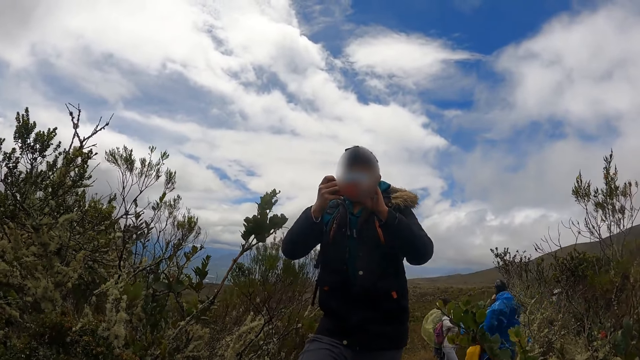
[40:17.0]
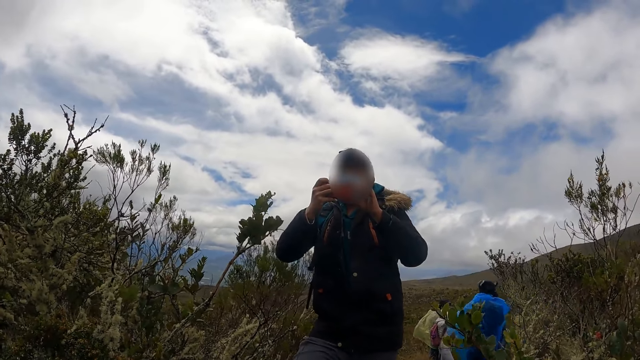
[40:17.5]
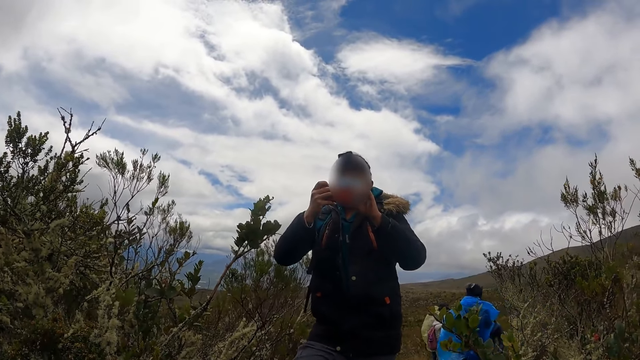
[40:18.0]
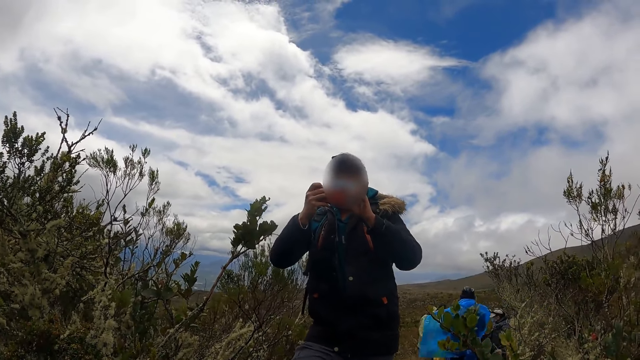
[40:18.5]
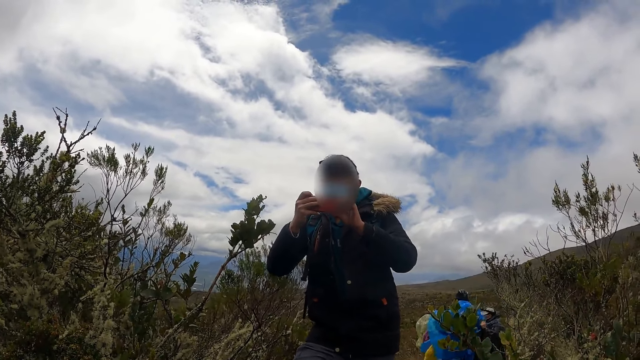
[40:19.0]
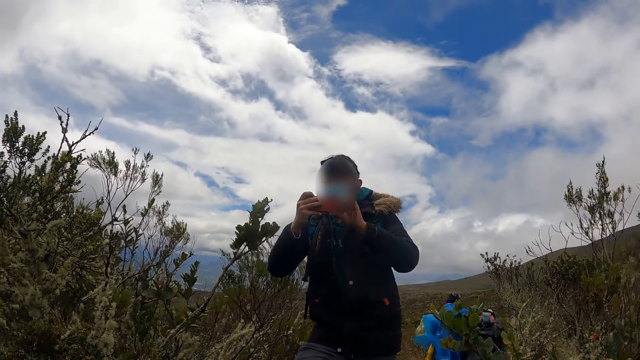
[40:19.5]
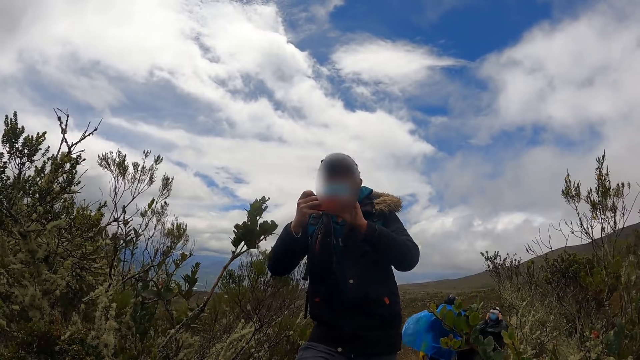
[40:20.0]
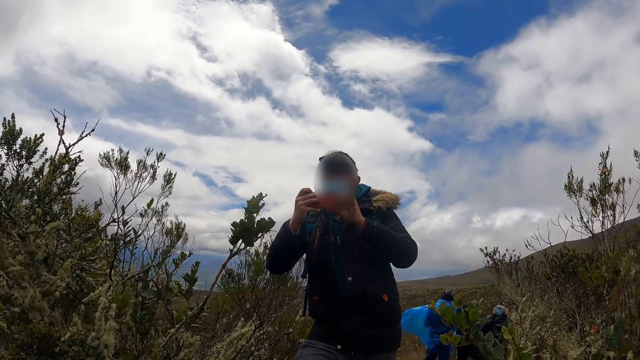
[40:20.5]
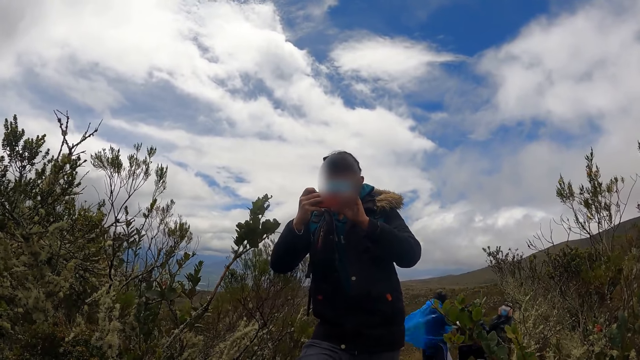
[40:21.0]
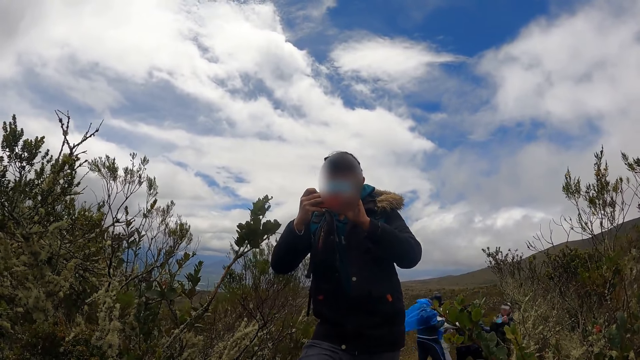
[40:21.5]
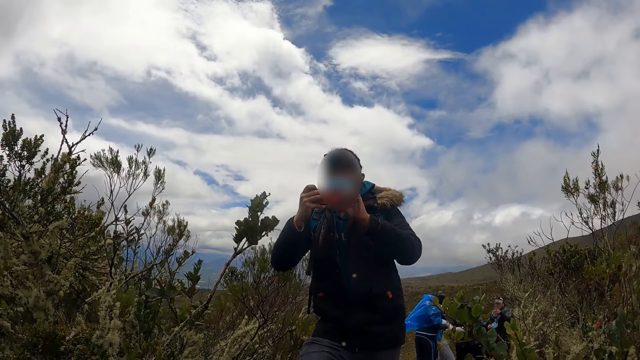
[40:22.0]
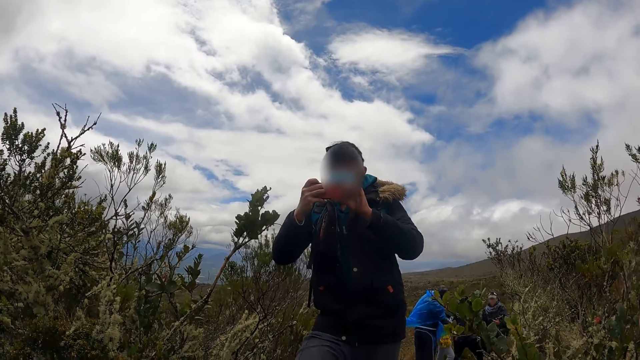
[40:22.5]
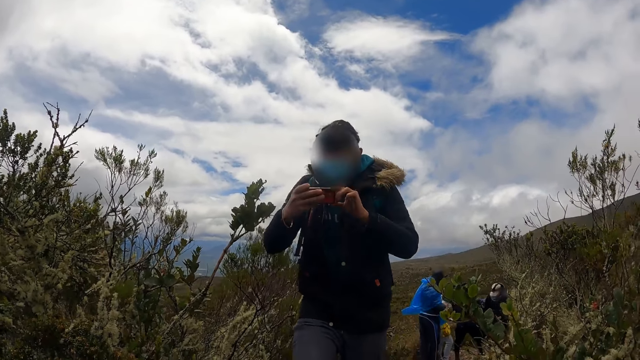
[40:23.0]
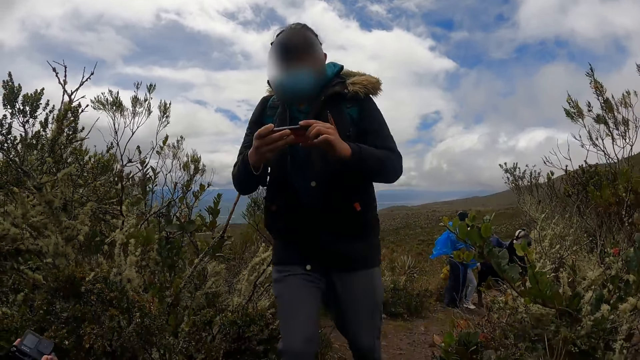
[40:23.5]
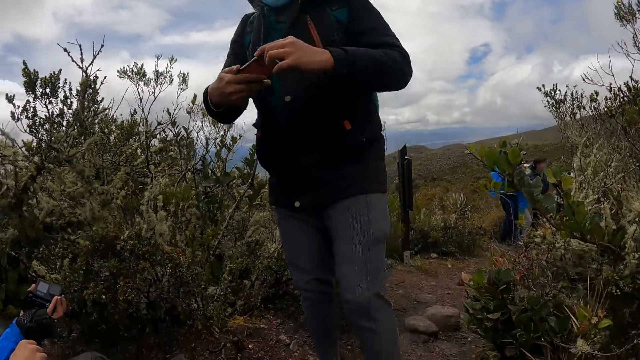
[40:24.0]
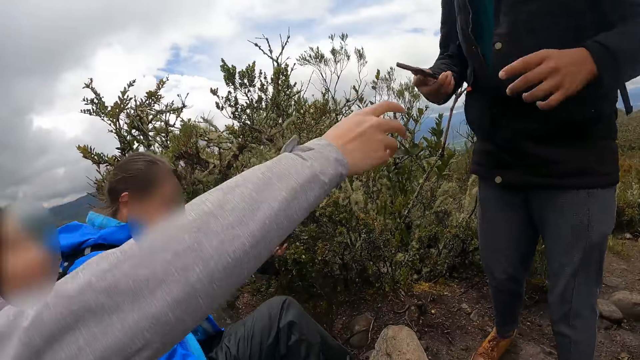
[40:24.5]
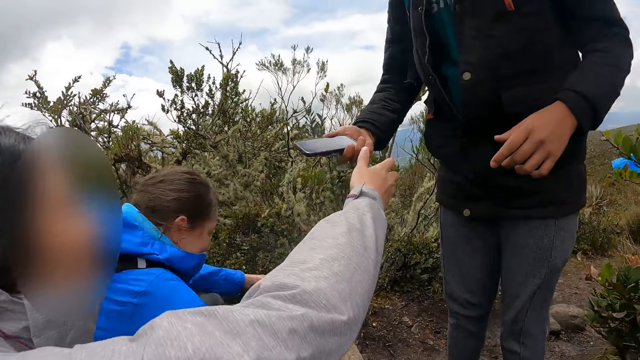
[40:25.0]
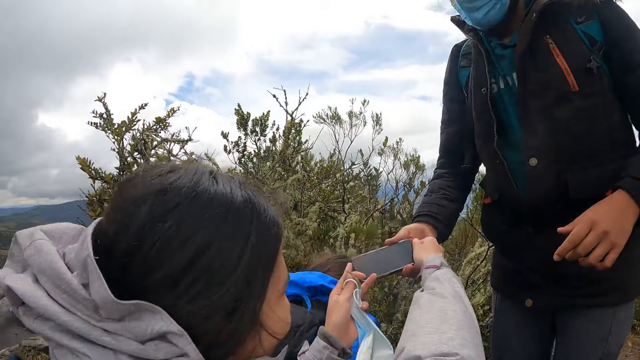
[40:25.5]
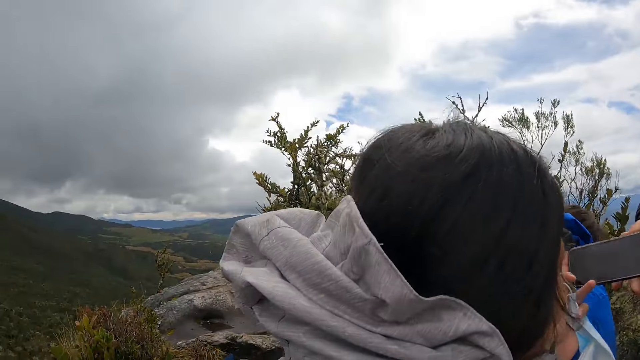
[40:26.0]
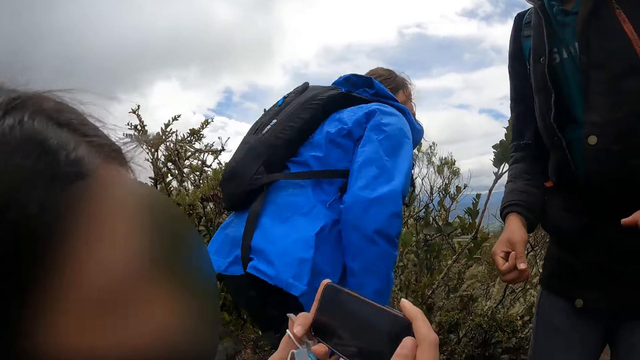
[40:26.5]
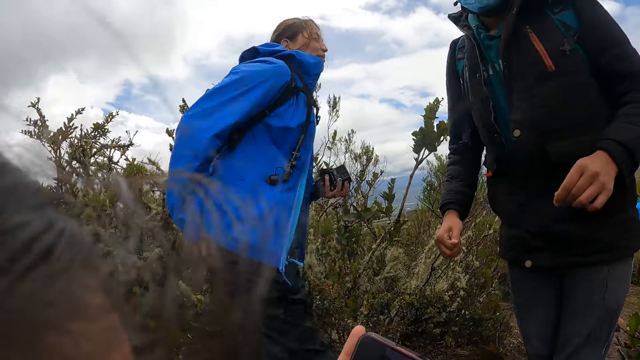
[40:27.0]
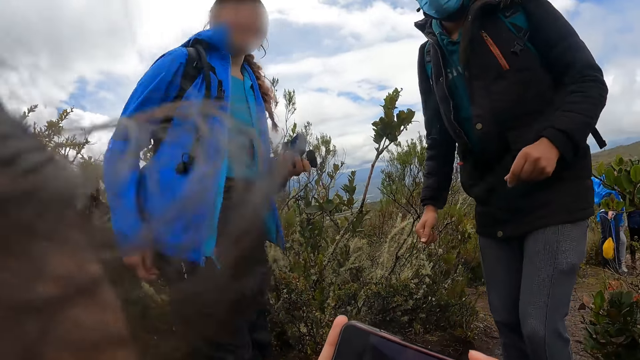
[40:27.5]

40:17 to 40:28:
A man walks towards a woman. The woman picks the phone from the man. The man gives the woman the phone with his right hand. The woman stares at the phone. Another woman stands up beside the first woman with a camera in her left hand. The man moves backwards.

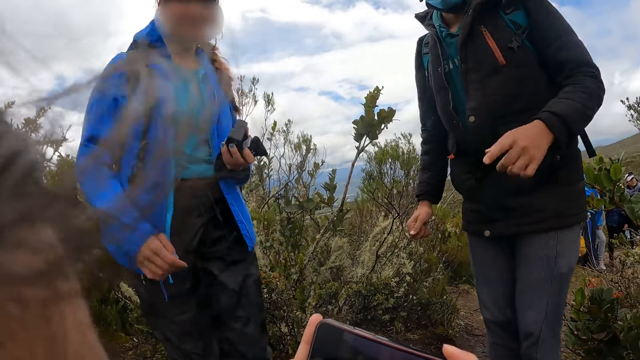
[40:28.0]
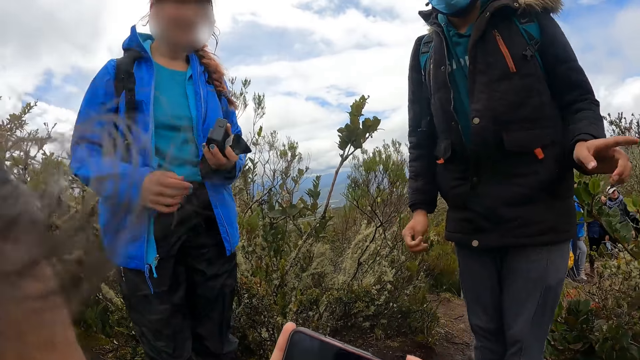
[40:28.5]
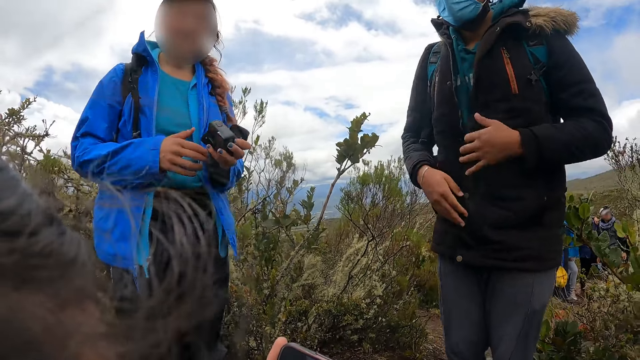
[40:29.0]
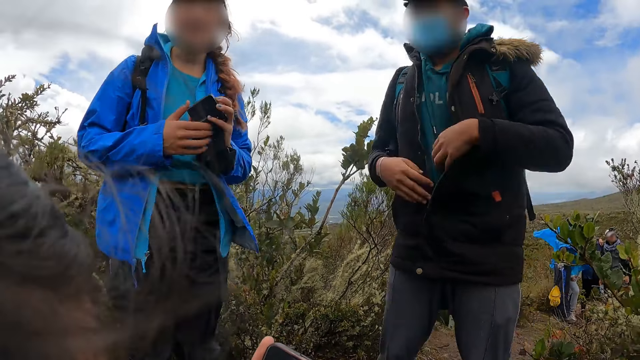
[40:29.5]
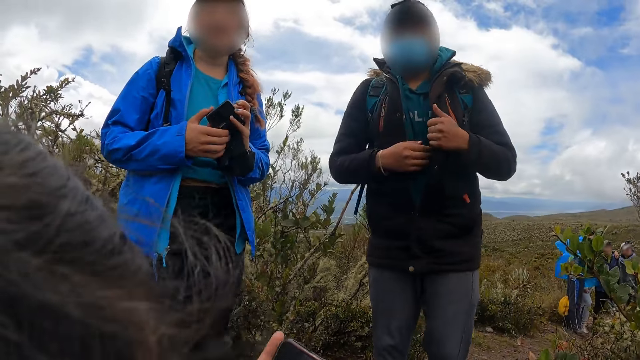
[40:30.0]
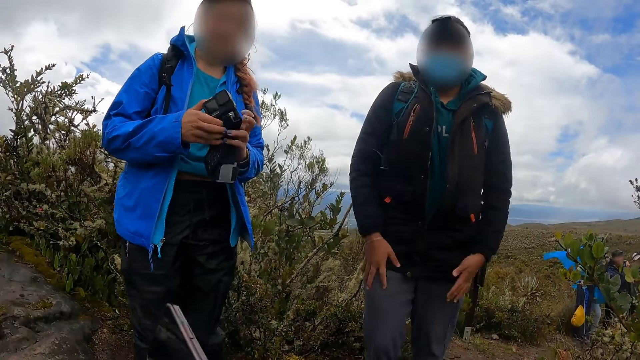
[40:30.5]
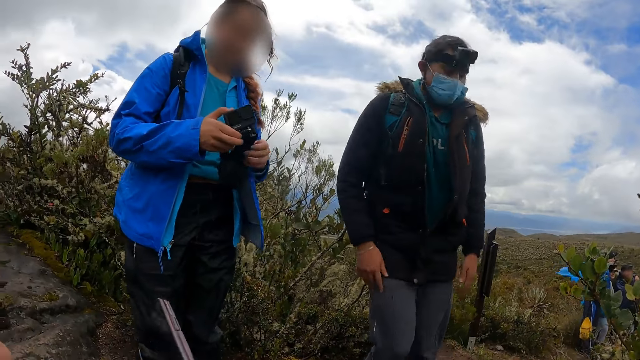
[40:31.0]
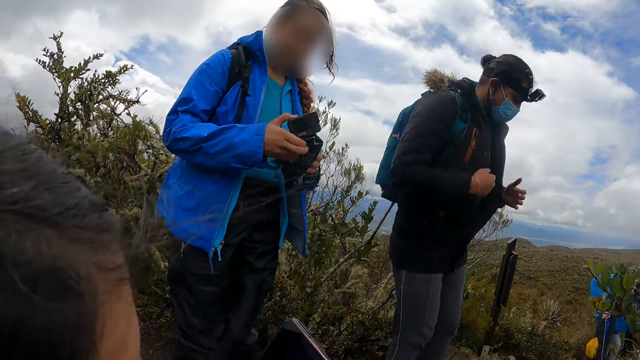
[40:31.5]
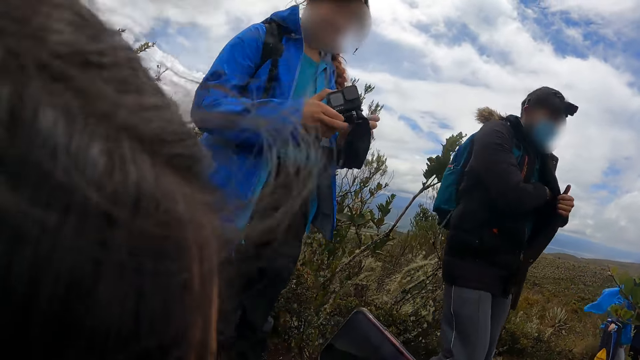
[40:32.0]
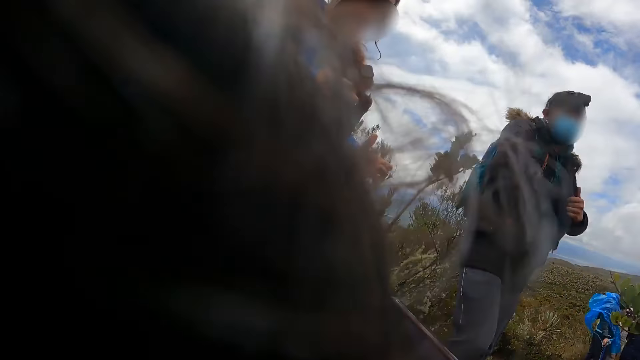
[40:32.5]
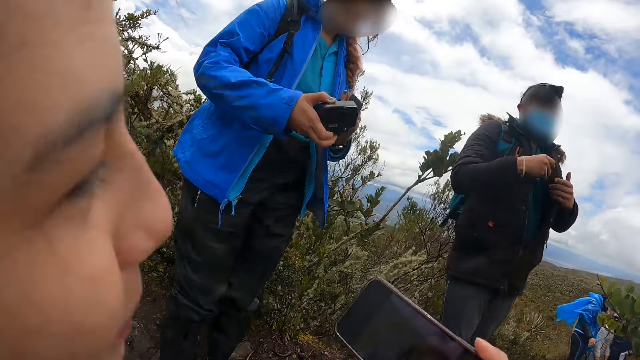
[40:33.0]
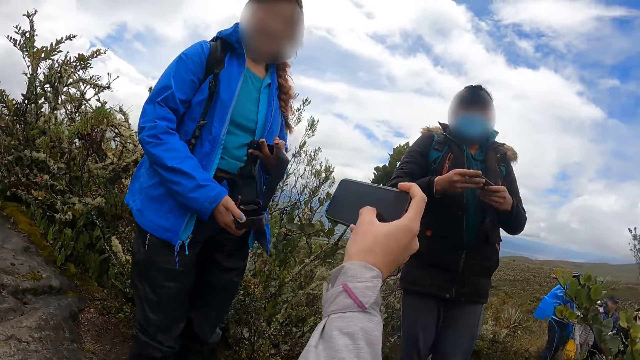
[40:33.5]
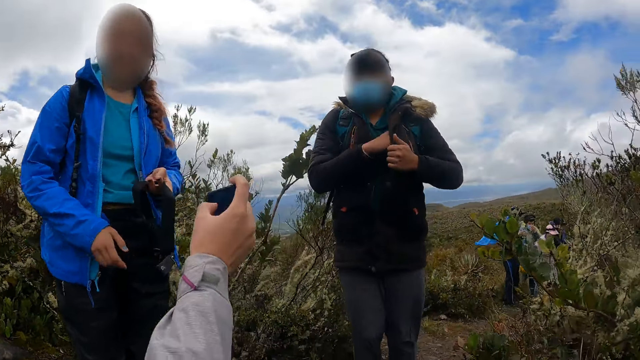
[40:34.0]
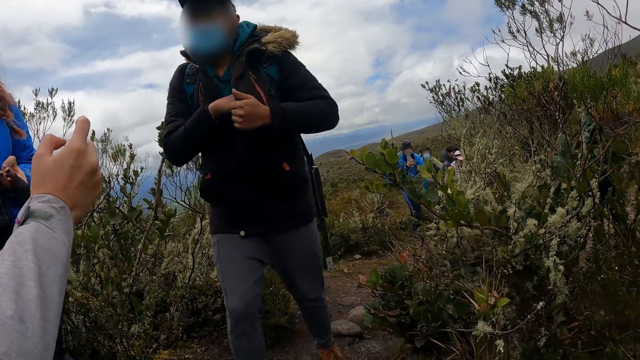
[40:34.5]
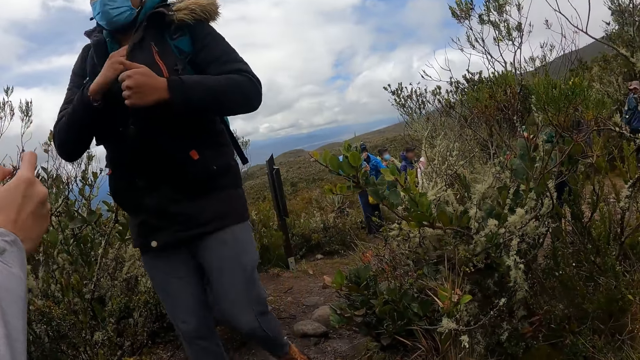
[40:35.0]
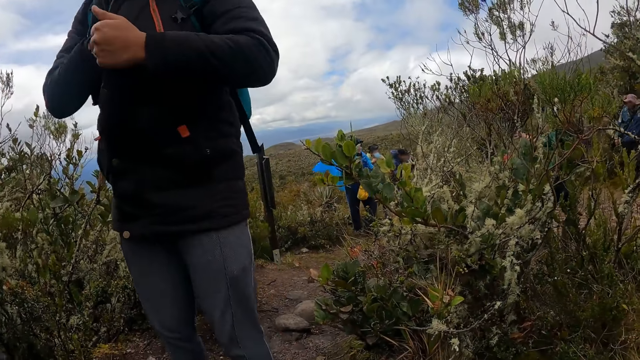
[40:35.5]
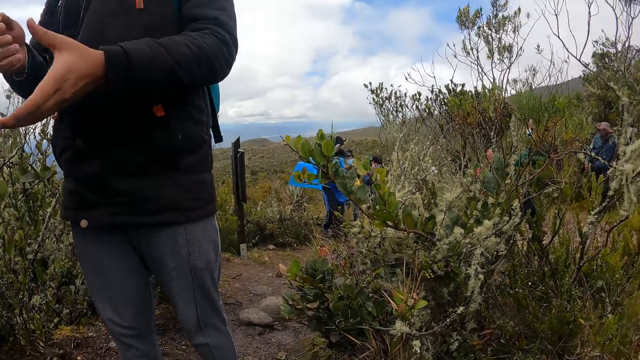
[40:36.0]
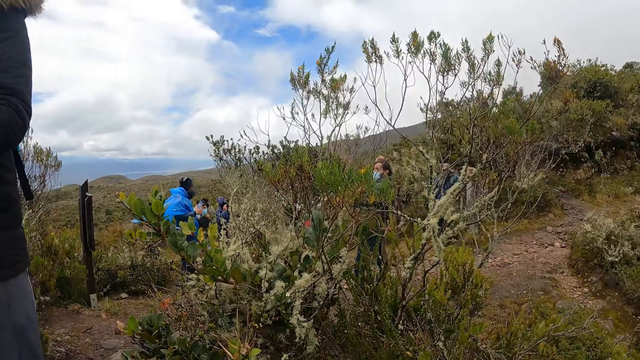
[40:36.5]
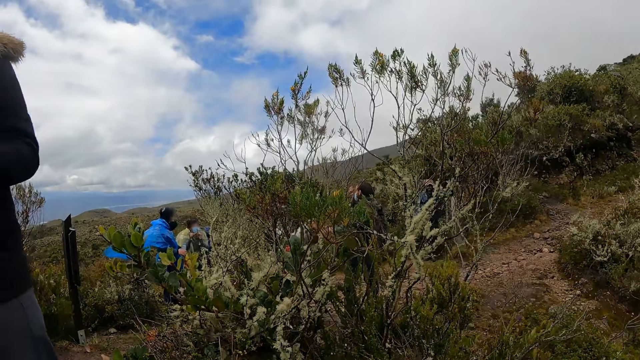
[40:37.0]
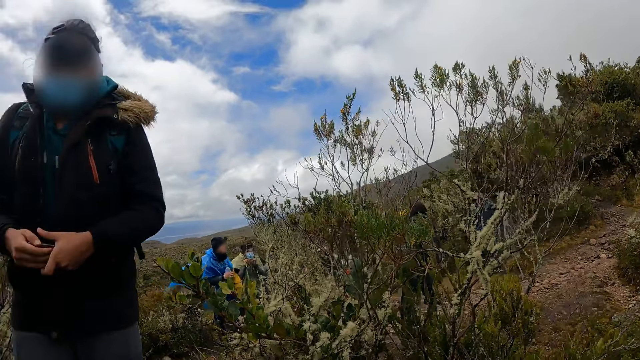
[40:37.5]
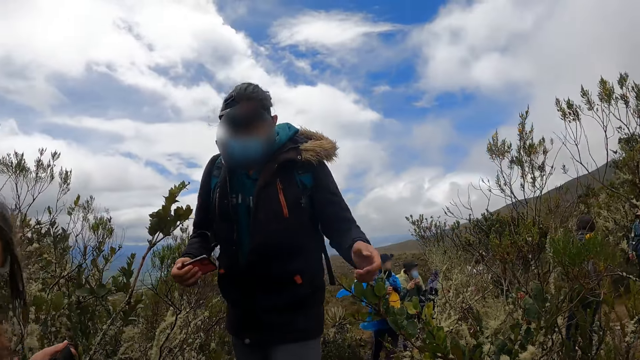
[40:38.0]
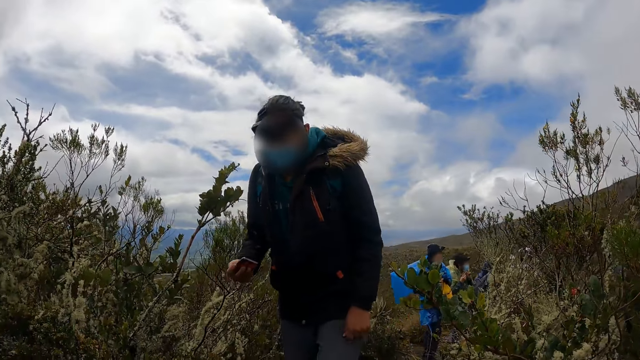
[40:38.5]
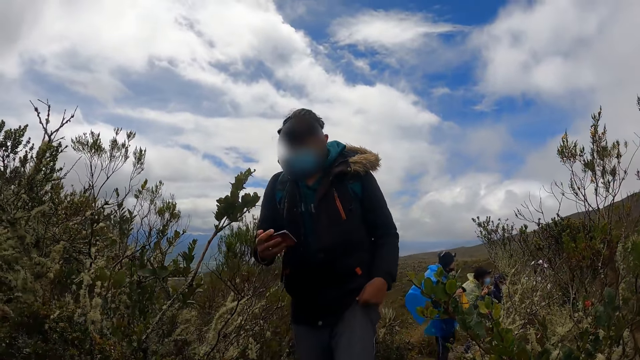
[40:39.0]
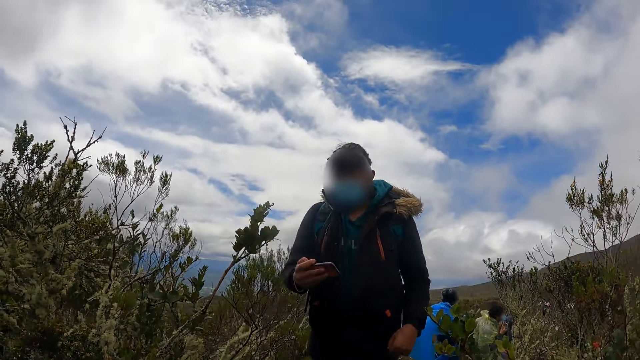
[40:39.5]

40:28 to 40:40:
A man interacts with a woman. The man puts his hands on his jacket. The man cleans his hands on his trouser. The man moves backwards. The man puts his right hand in his jacket. The man unpockets a phone. The woman holds the phone. The woman gives the phone to the man. The man pockets the phone. The man walks towards the woman. The man picks the phone from the woman. The camera wearer looks around. The man walks backwards.
